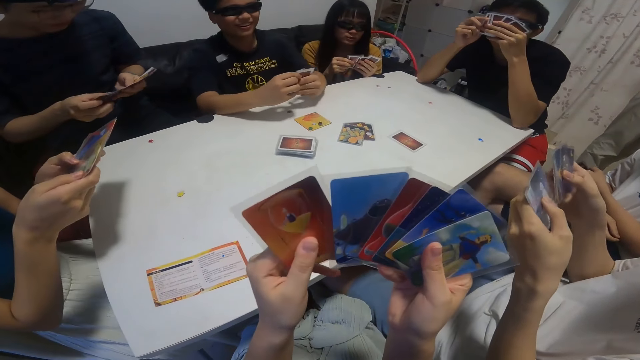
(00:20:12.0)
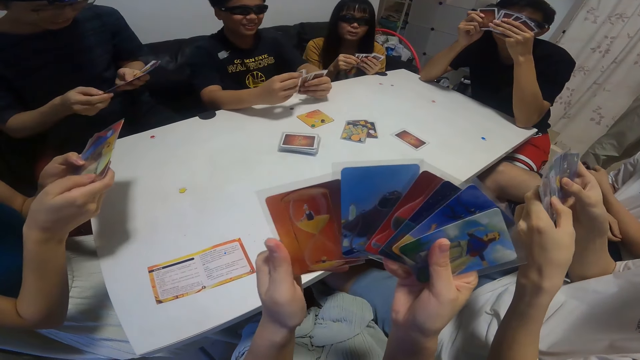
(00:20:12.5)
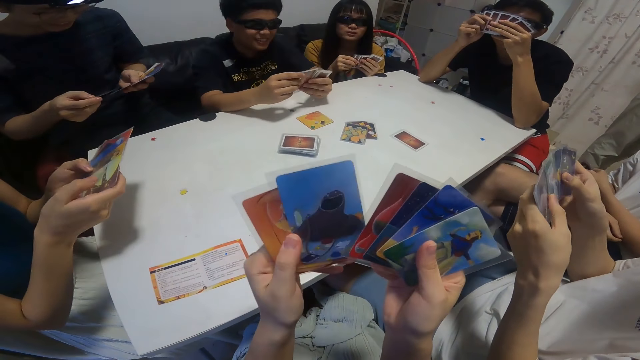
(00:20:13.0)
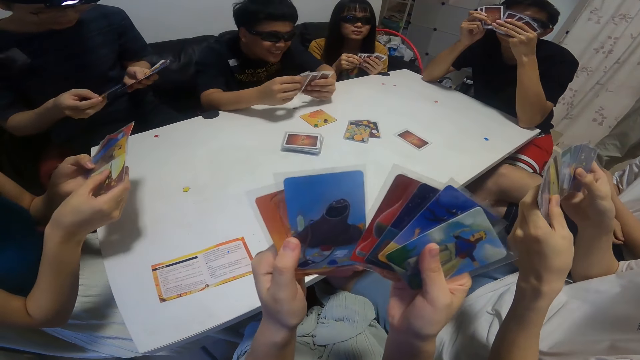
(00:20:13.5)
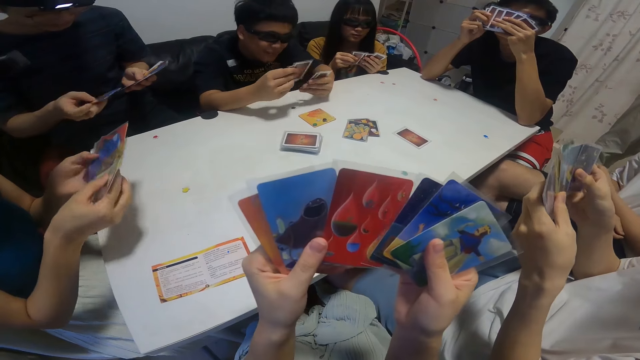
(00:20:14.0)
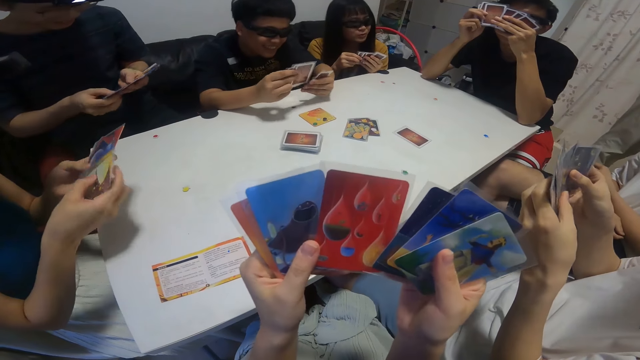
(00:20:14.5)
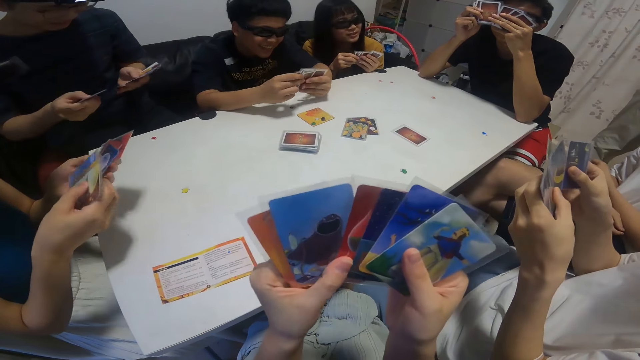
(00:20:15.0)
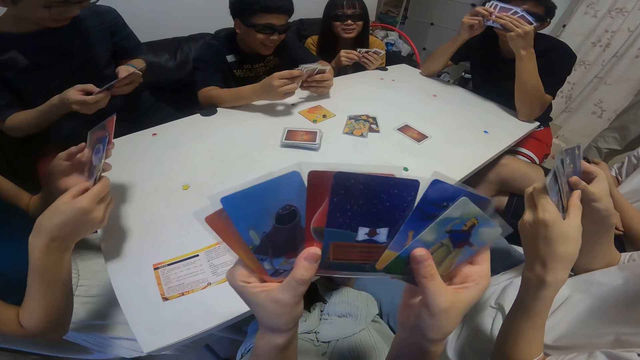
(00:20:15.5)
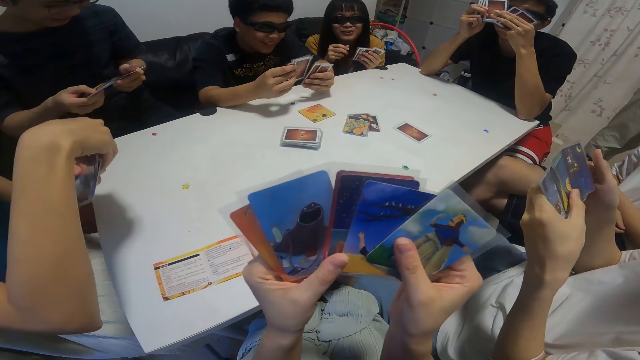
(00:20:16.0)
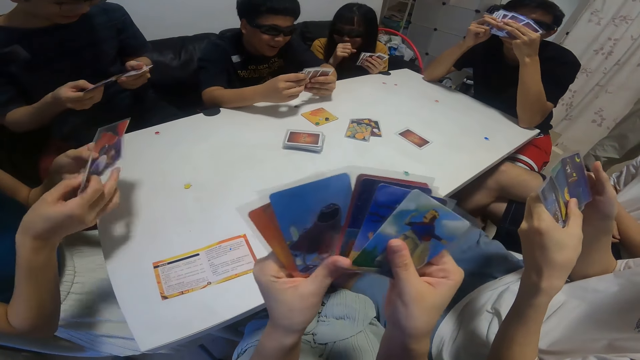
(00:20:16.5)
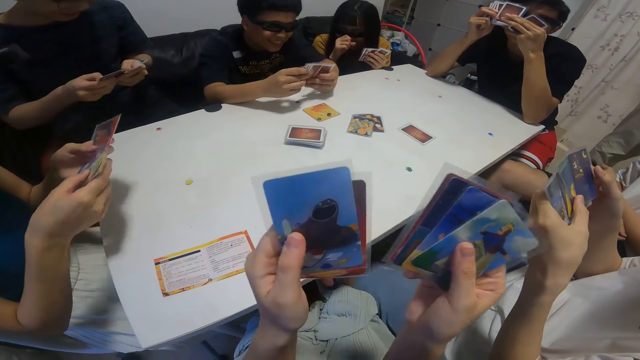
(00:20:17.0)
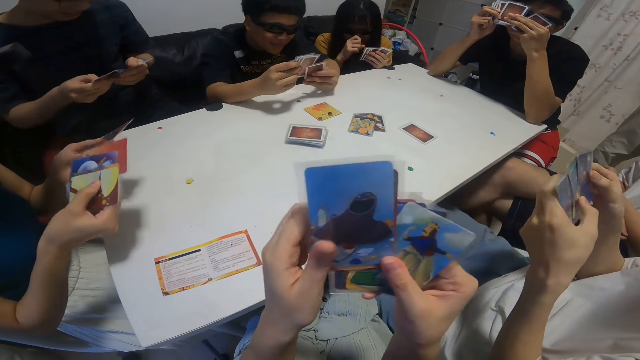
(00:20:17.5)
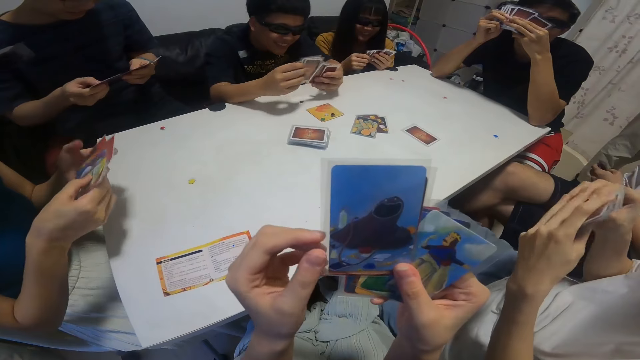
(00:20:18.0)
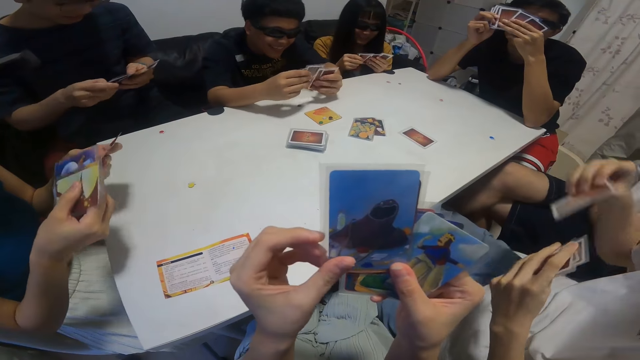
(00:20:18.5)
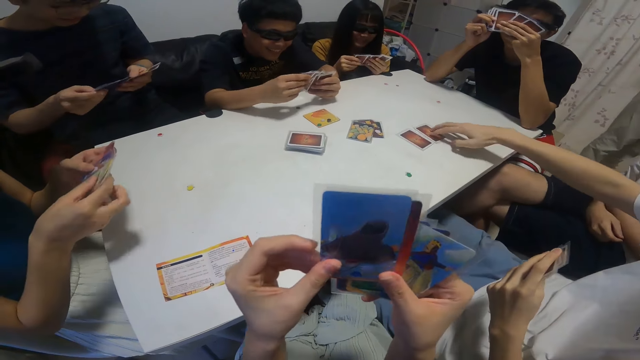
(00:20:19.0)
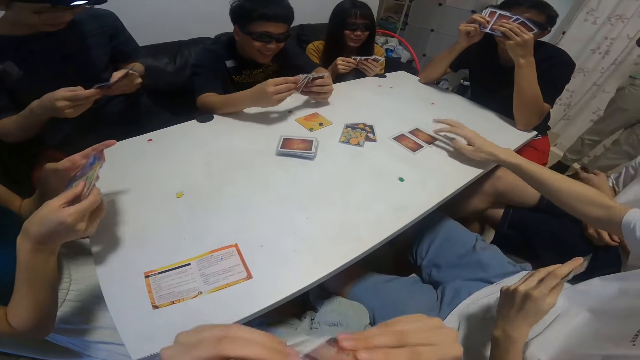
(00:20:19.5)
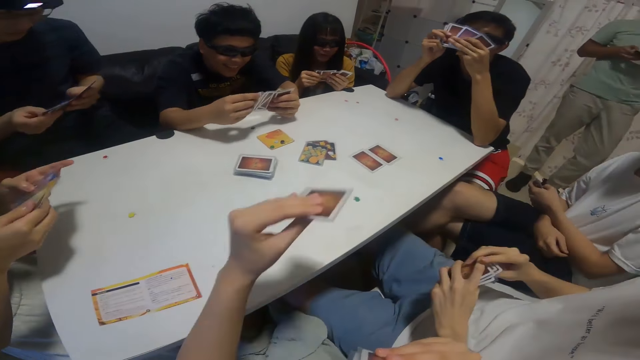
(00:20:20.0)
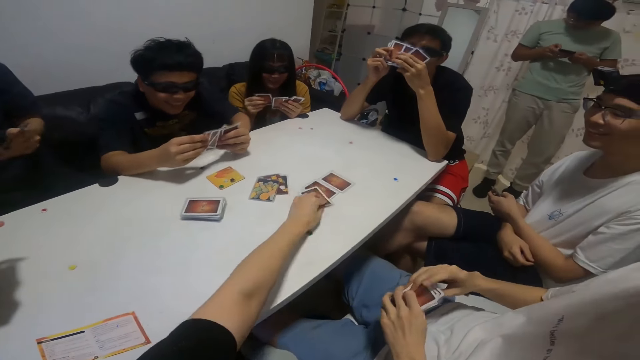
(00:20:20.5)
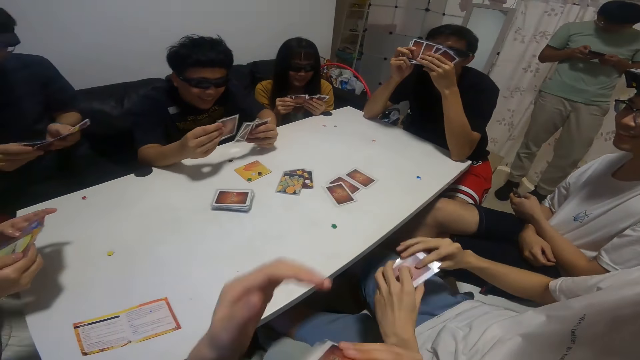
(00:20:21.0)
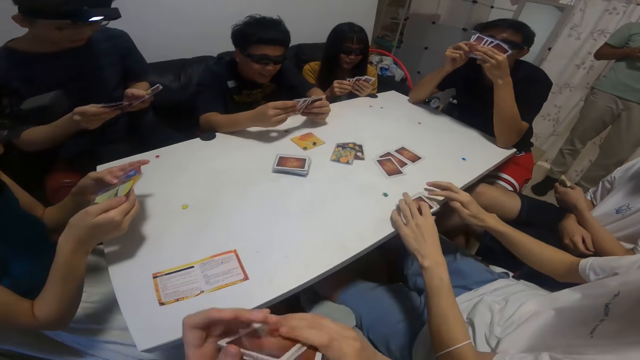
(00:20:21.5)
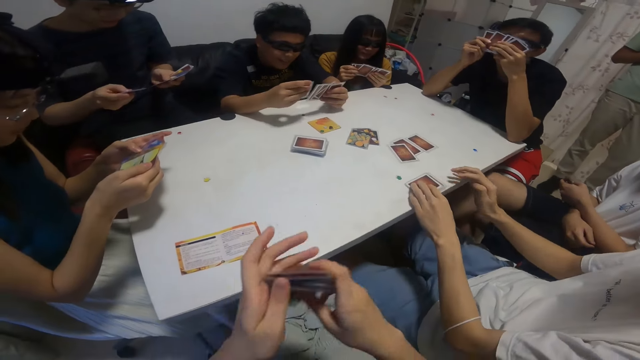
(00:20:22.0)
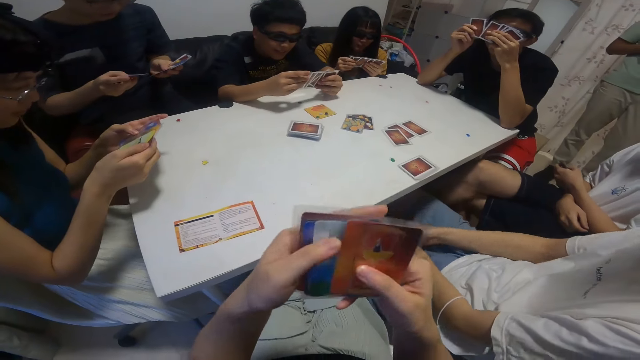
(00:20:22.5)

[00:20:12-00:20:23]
A man touches the cards. A girl interacts with a boy. The boy plays another card on the table with his right hand. The camera wearer plays another card on the table with his left hand.

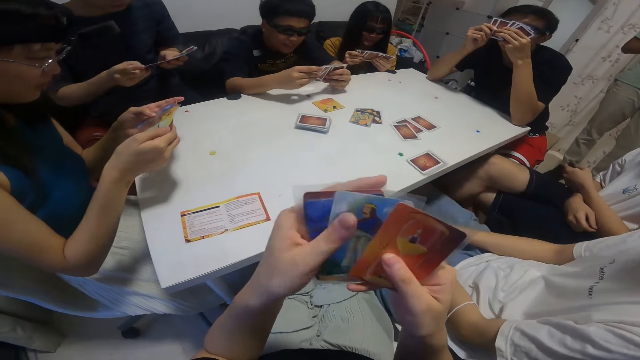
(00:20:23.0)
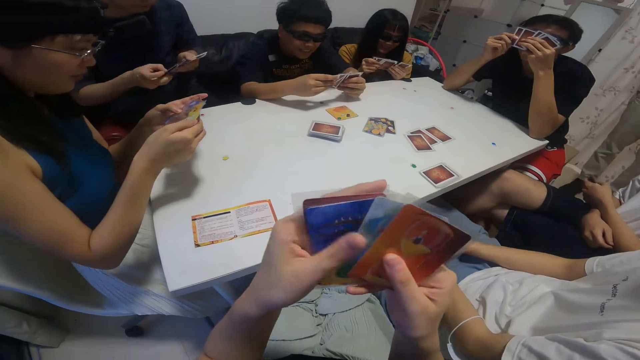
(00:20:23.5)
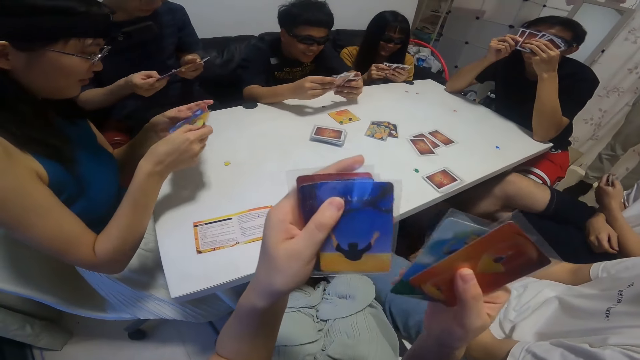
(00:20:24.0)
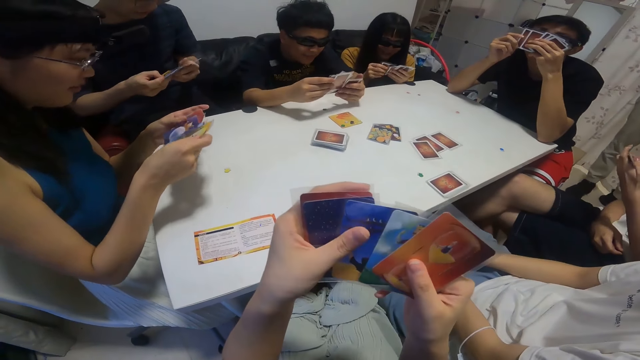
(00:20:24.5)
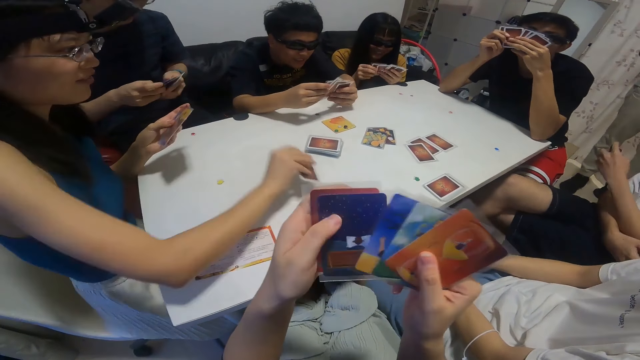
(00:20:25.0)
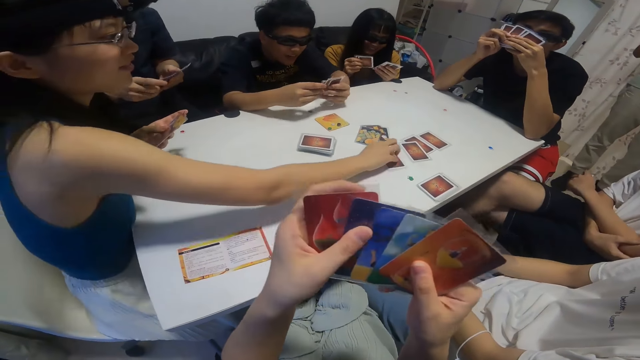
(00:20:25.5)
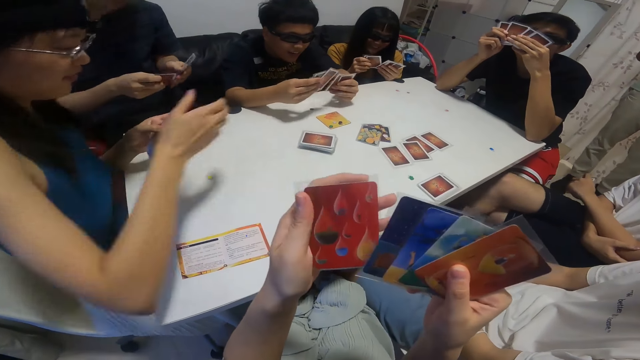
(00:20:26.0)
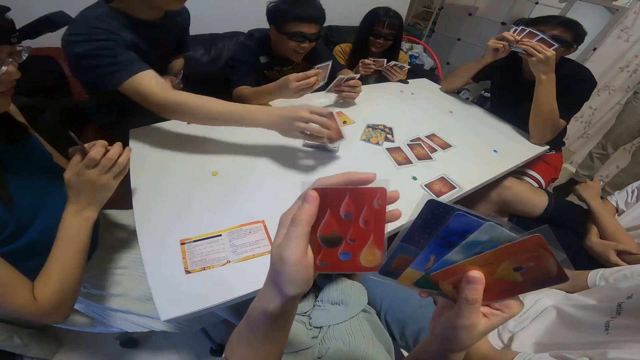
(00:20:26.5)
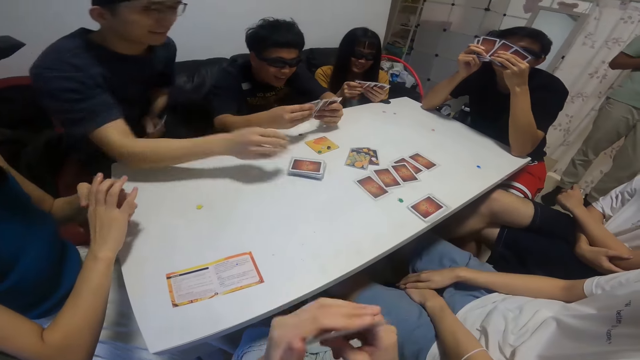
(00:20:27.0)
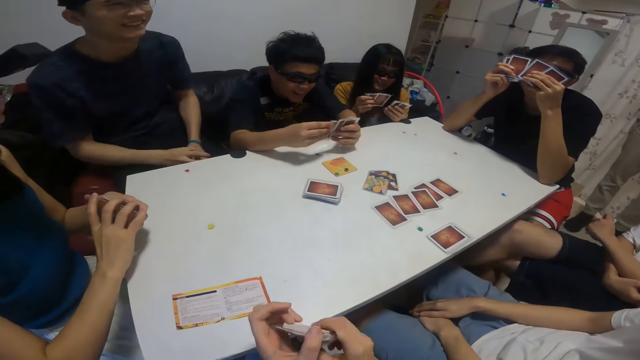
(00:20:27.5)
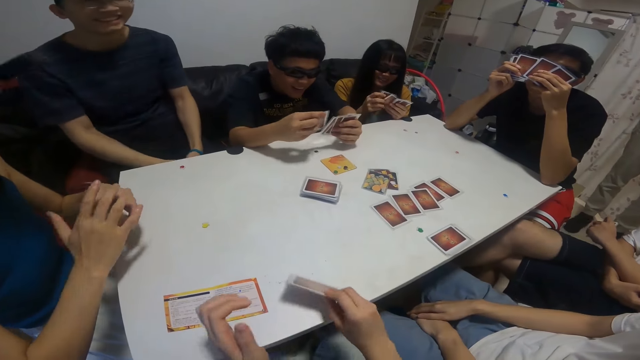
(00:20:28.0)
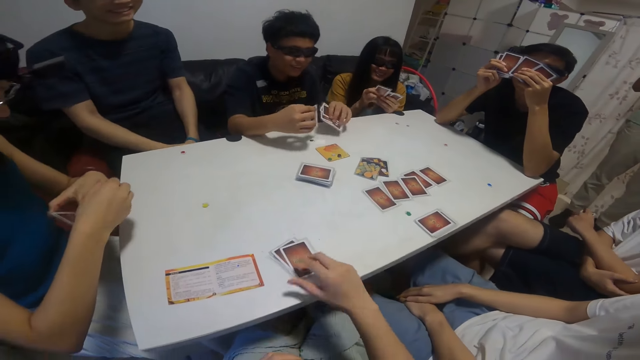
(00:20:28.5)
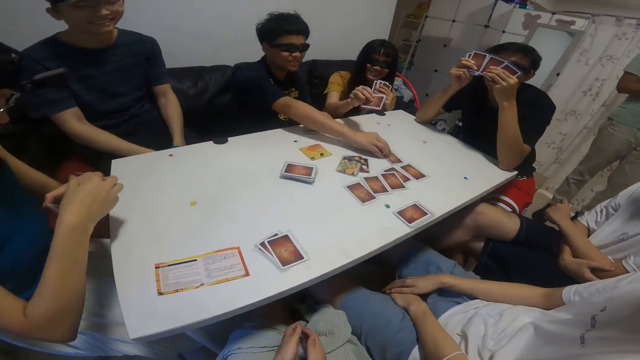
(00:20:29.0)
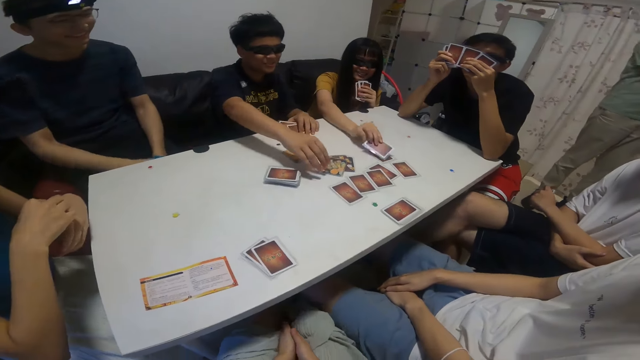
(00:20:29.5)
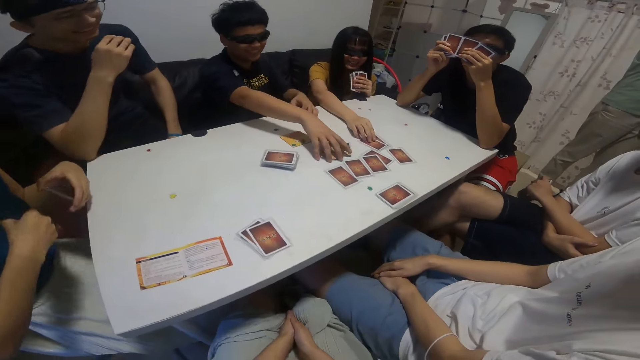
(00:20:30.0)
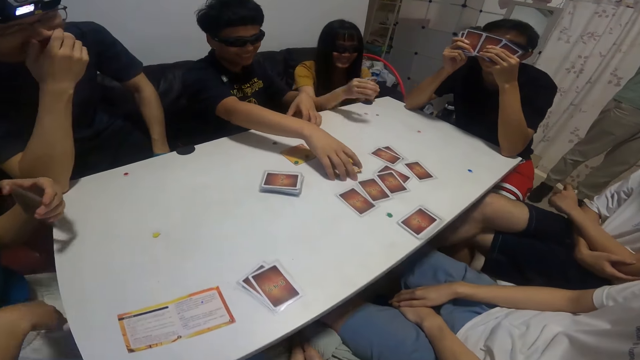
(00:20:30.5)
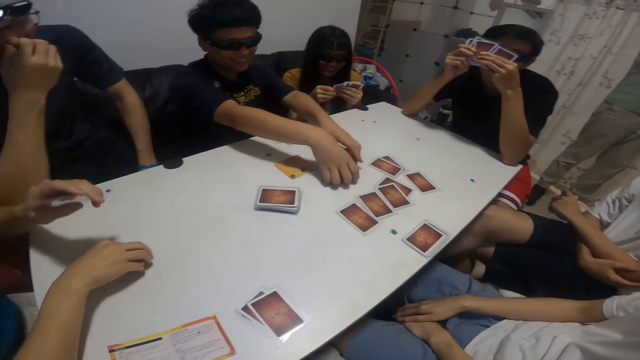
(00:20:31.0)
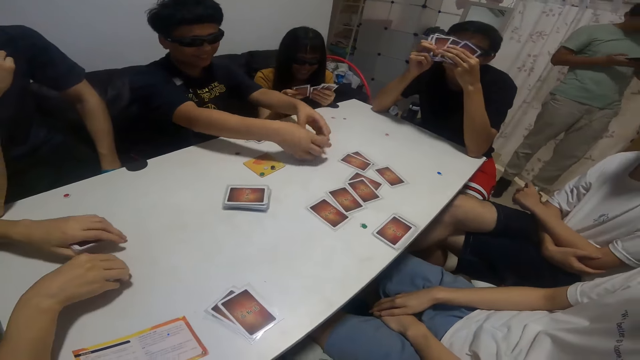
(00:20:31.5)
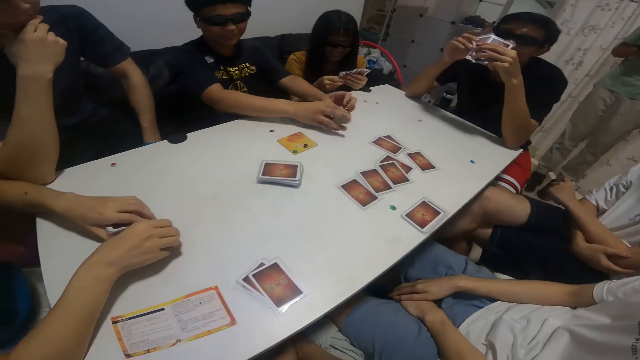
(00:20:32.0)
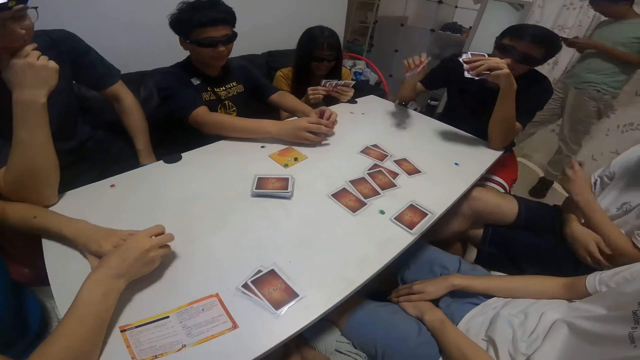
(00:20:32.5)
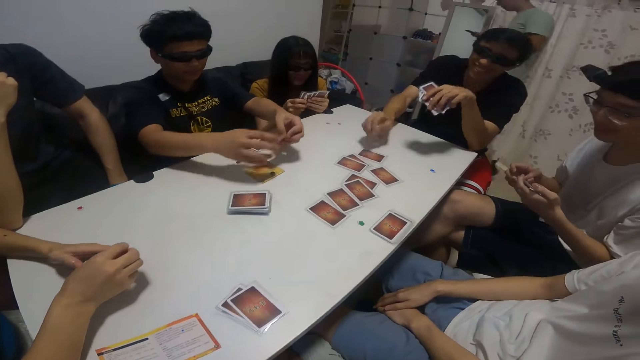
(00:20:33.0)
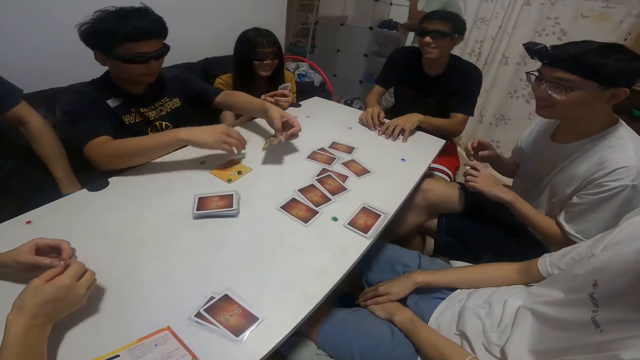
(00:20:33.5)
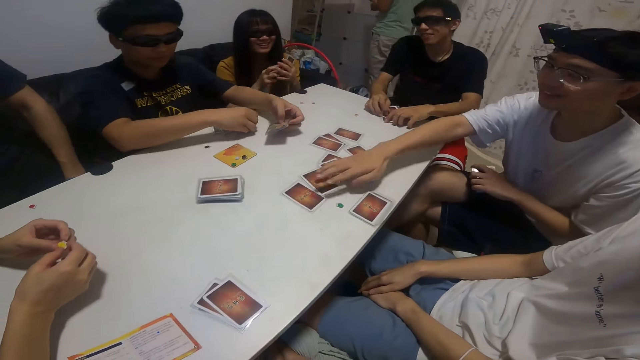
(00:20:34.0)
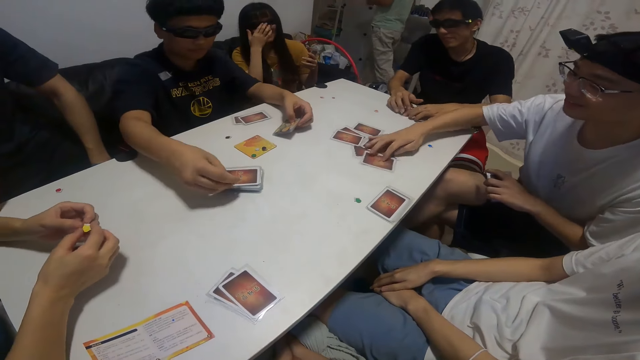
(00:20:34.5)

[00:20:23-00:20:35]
The camera wearer touches the cards. He shuffles cards with both hands. A girl shuffles cards with both hands. A lady shuffles cards with both hands. The lady plays another card on the table with her right hand. A man shuffles cards with both hands. The man plays another card on the table with his right hand. A boy shuffles cards with both hands. The camera wearer drops some cards on the table with his right hand. The boy plays another card on the table with his right hand. The girl plays another card on the table with her right hand. The boy gathers some cards on the table with both hands and picks up cards on the table. Another man plays another card on the table with his right hand. Another man walks behind him. Another boy gathers the cards on the table with his right hand.
